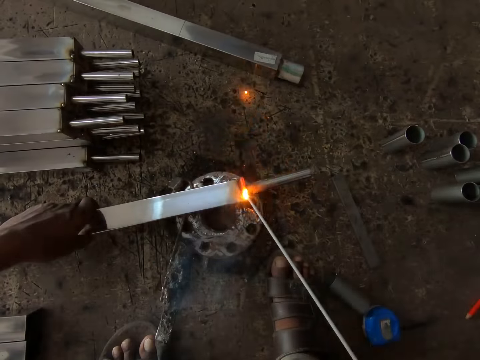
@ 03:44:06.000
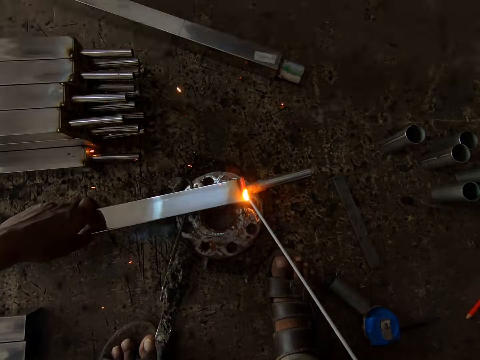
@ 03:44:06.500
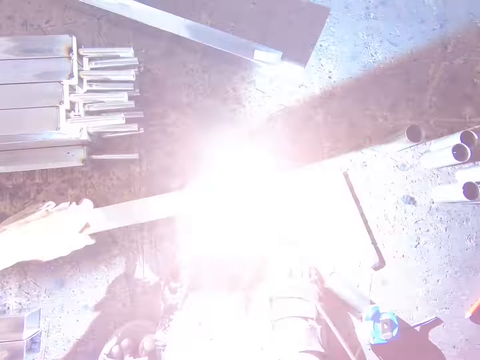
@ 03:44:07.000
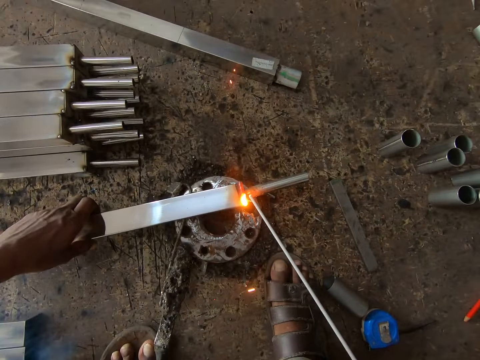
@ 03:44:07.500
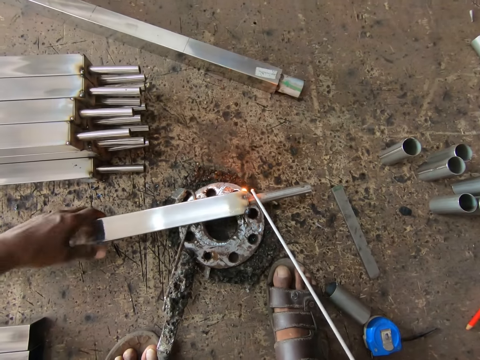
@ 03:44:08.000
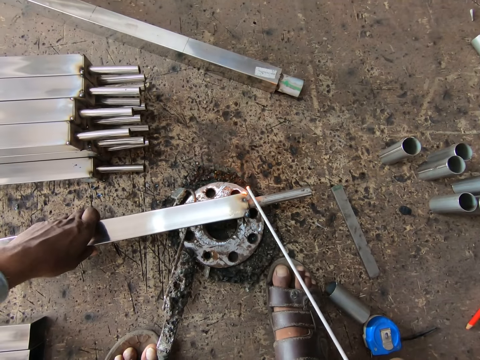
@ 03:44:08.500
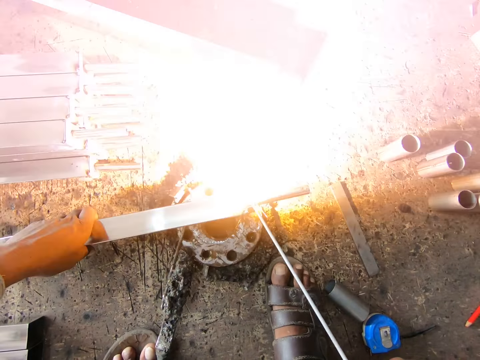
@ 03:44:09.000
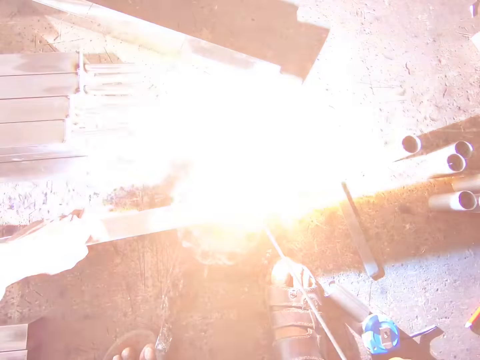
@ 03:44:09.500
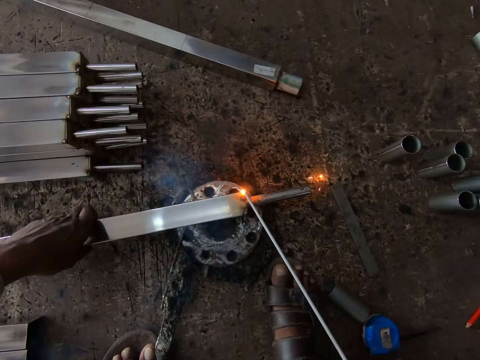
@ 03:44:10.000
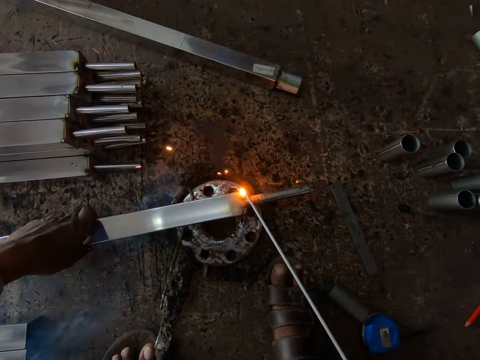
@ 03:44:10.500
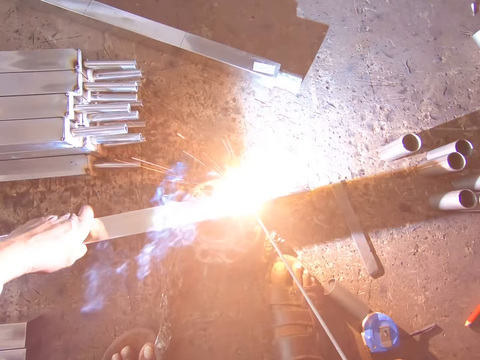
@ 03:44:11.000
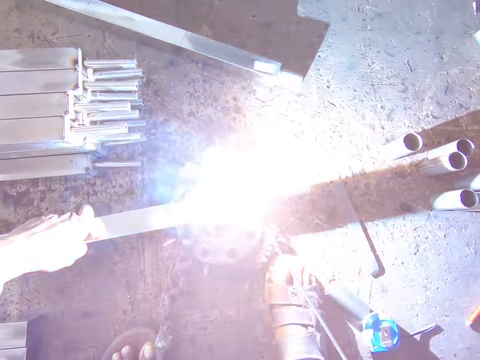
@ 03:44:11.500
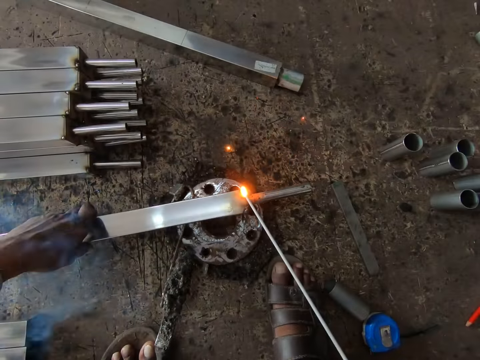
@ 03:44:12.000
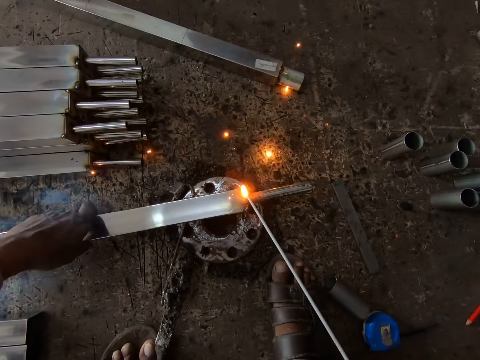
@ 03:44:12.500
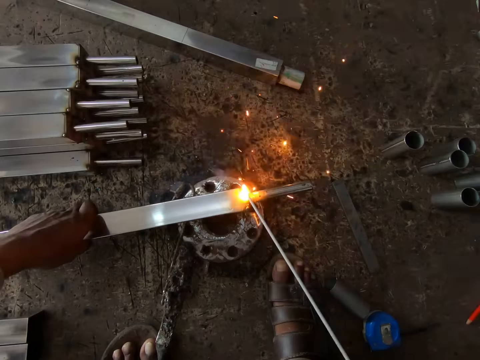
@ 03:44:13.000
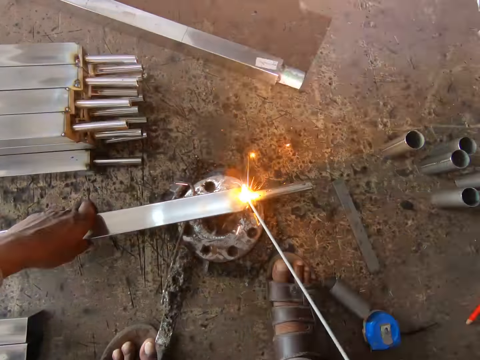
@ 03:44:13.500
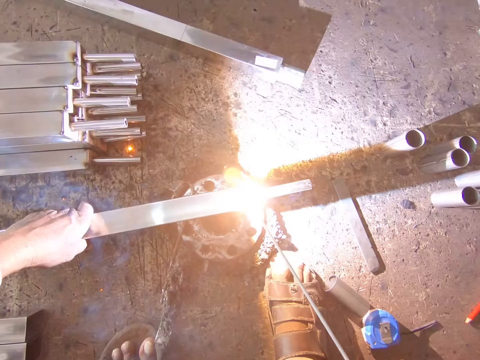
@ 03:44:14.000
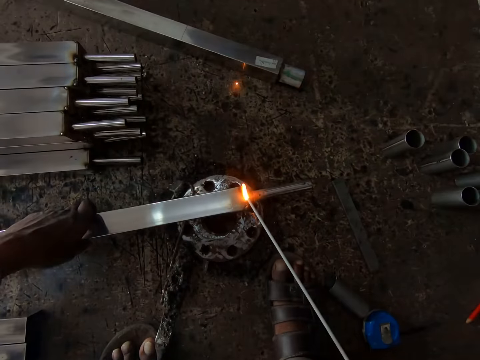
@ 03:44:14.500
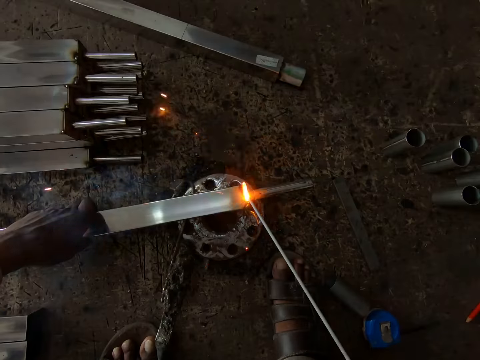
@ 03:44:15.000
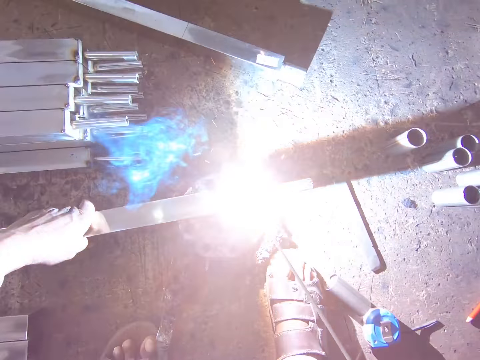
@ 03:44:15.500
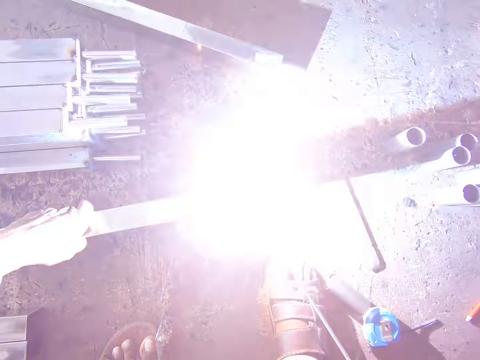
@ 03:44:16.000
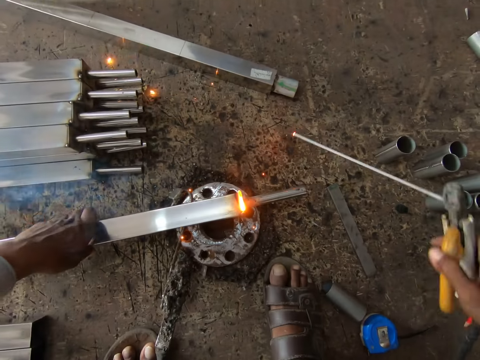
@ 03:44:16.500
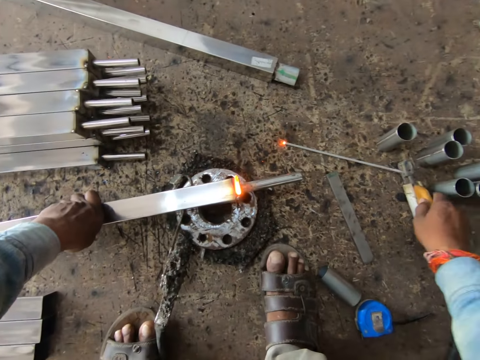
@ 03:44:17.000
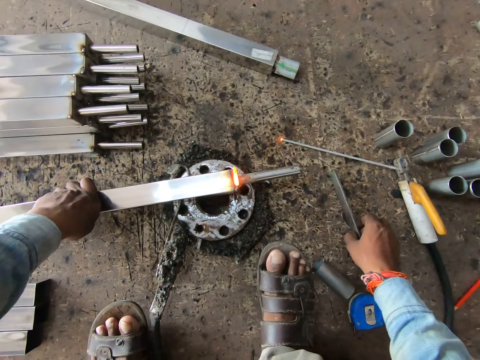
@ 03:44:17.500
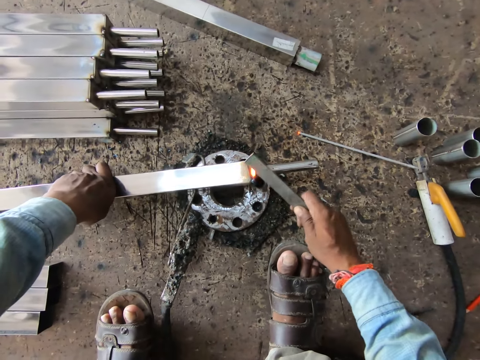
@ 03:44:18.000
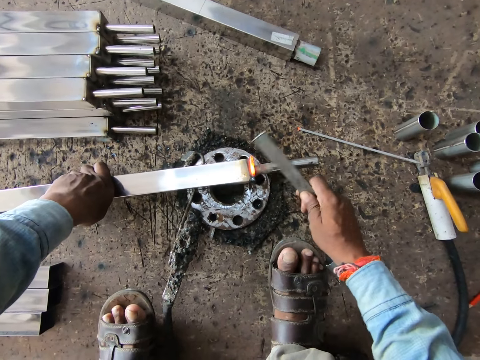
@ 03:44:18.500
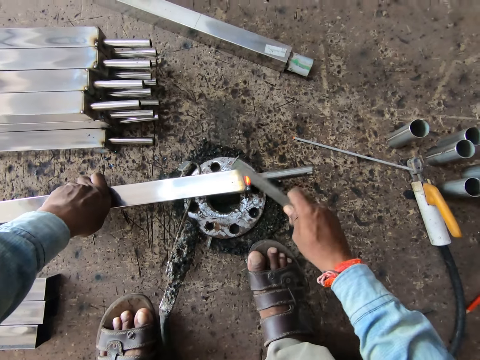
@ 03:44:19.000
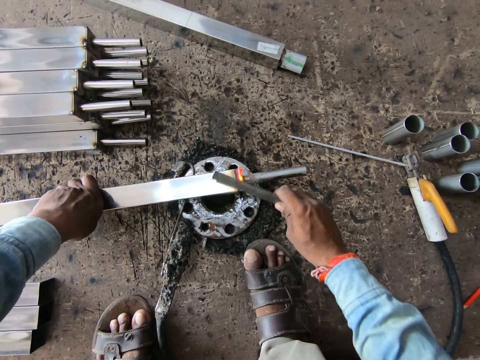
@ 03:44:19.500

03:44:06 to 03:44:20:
The camera wearer flips metal with his left hand. He welds the metal. He drops the welding torch on the floor with his right hand. He picks up the iron on the floor with his right hand. He hits the iron rod with the iron in his right hand.

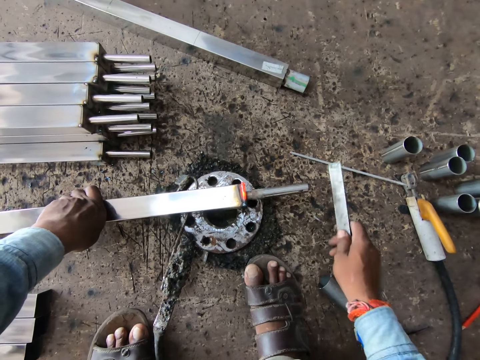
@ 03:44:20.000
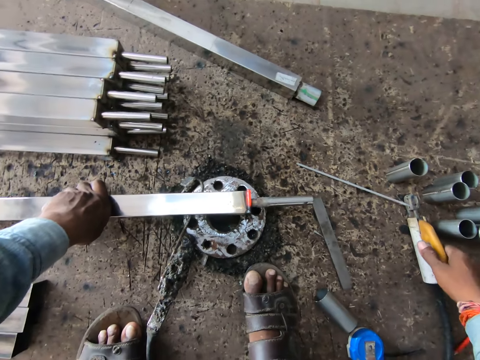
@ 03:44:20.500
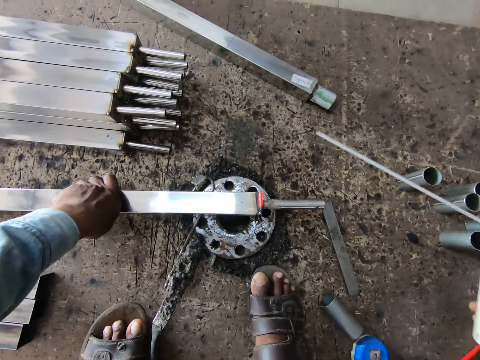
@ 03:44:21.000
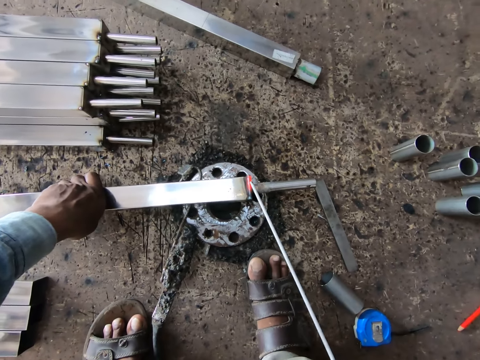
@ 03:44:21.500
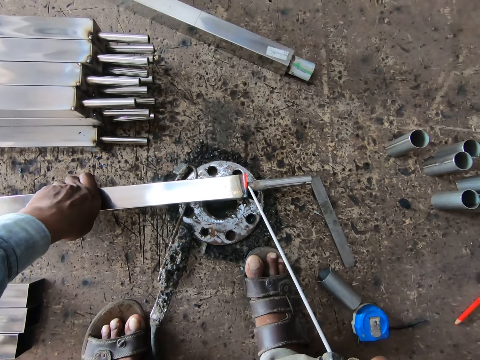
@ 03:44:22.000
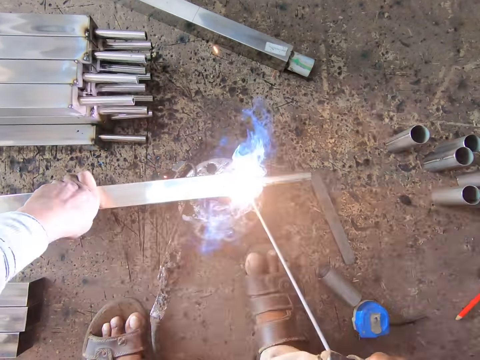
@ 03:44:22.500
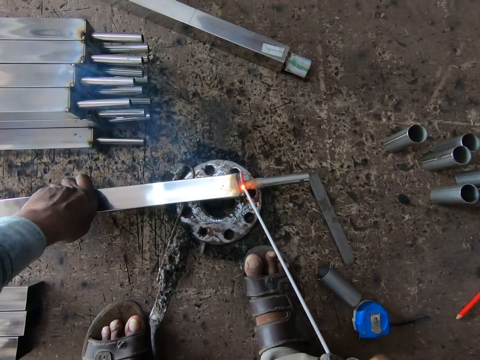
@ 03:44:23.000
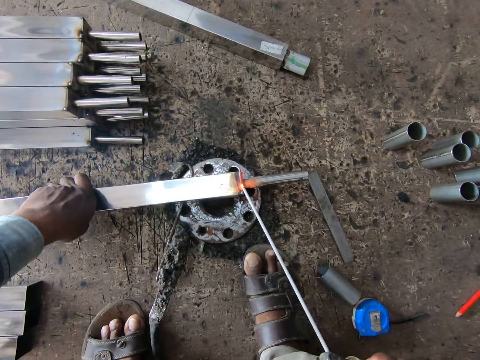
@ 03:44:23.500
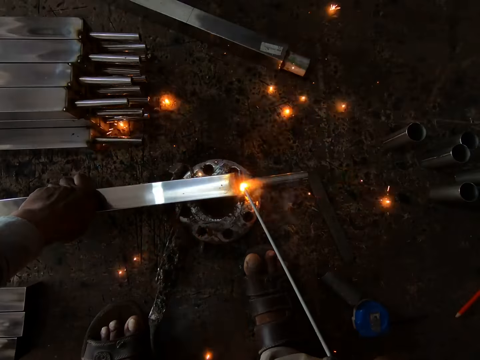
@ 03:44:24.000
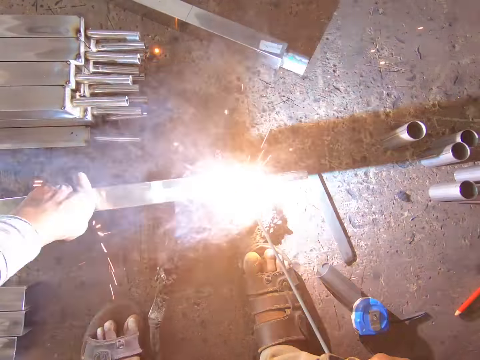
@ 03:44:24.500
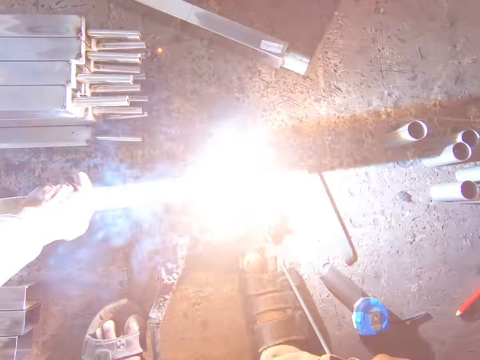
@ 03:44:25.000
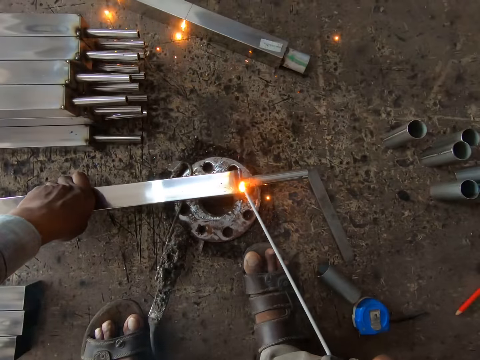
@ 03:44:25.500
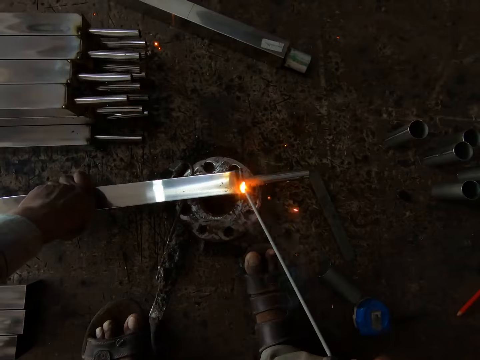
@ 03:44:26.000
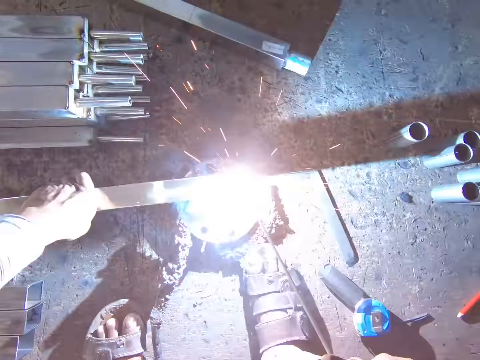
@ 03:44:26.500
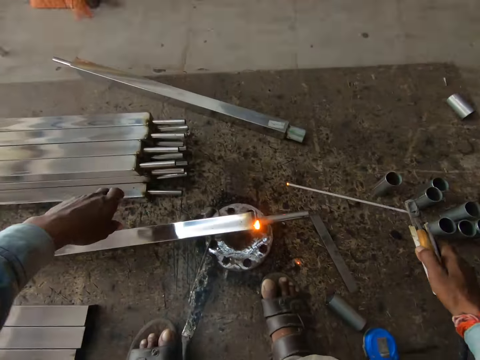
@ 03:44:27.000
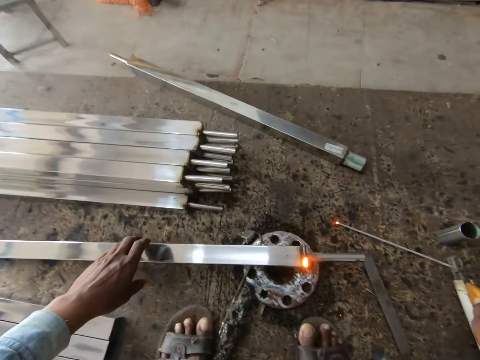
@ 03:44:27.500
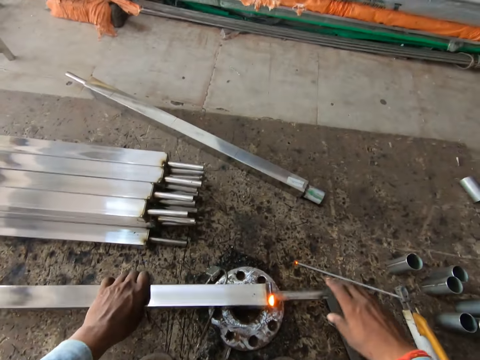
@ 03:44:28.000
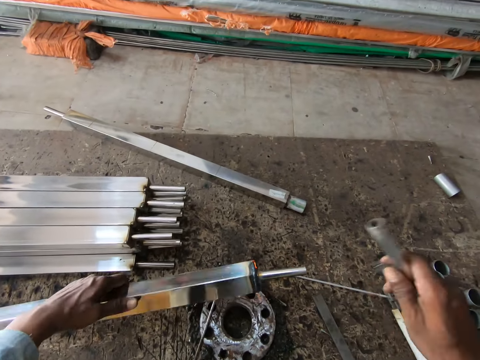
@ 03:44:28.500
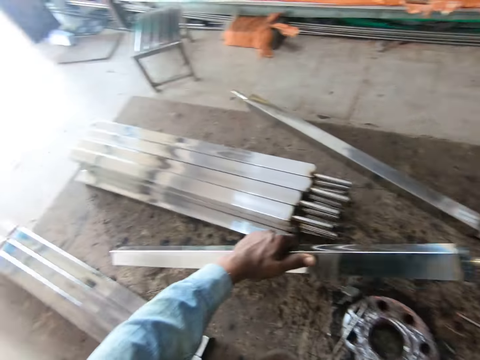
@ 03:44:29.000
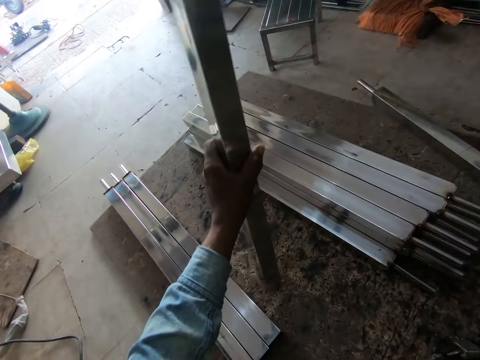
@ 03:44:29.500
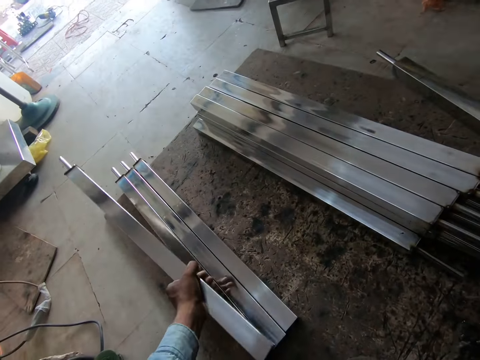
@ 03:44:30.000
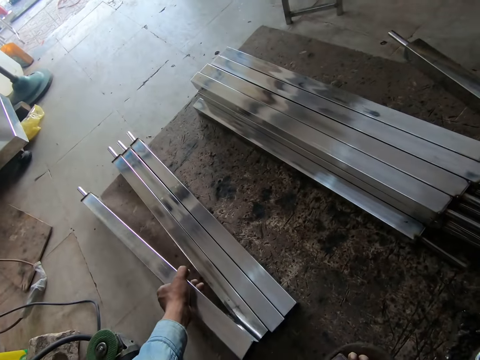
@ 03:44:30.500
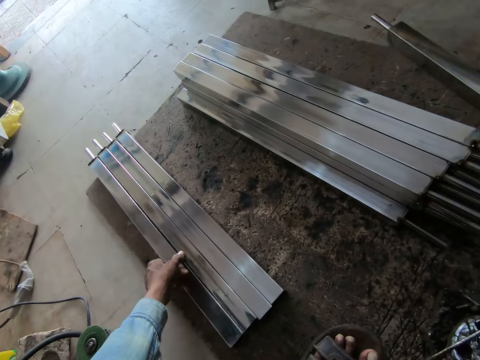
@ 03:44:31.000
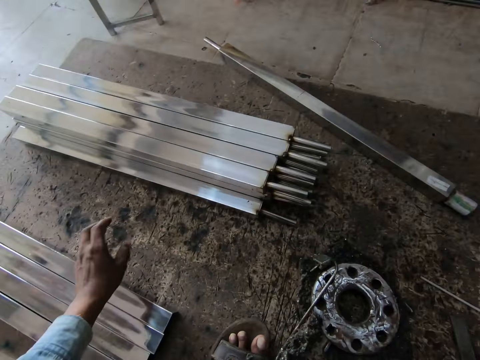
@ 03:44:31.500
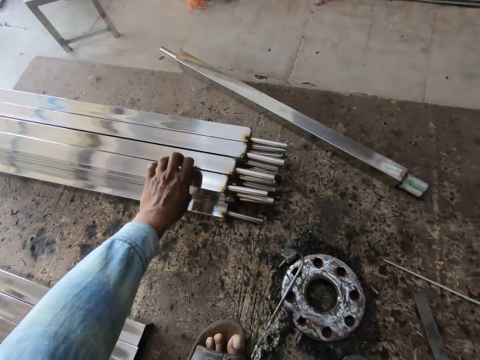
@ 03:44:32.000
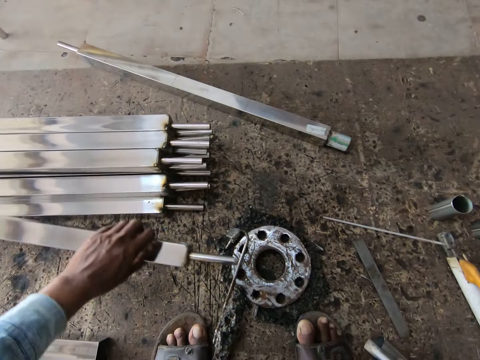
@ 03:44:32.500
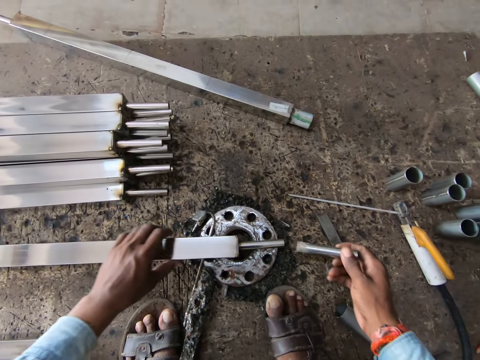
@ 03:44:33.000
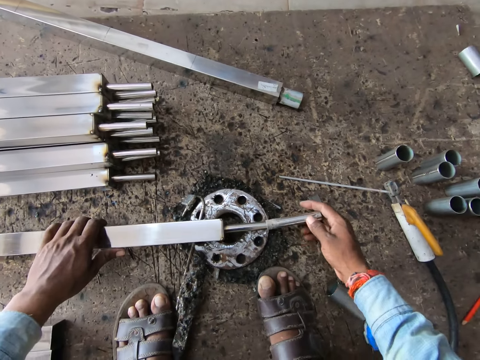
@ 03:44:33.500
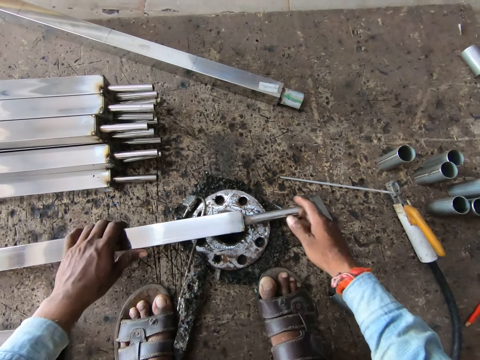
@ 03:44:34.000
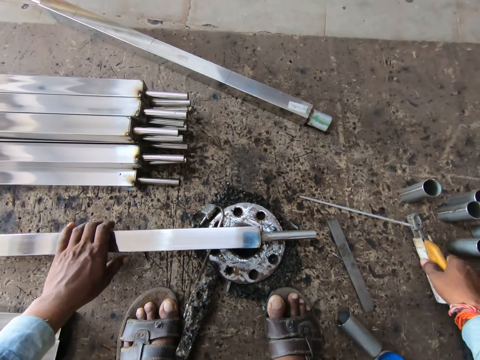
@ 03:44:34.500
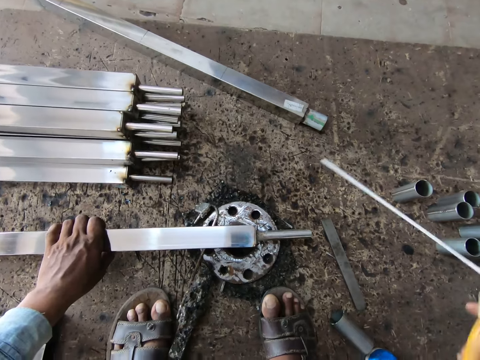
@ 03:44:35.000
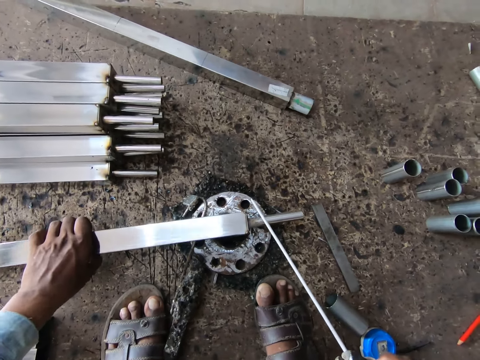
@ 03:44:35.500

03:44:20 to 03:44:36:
The camera wearer drops the iron on the floor with his right hand. He picks up the welding torch on the floor with his right hand. He welds the iron rod with the welding torch in his right hand. He drops the welding torch on the floor with his right hand. He lifts both hands. He holds metal with his left hand. He pulls an iron from the iron rod with his right hand. He flips the metal with his left hand. He hits the iron rod with the iron in his right hand. He looks around. He lifts the metal with his left hand. He drops the iron rod on the floor with his left hand. He looks around. He picks up an iron rod on the floor with his left hand. He inserts the iron into the iron rod with his right hand. He picks up the welding torch on the floor with his right hand.
